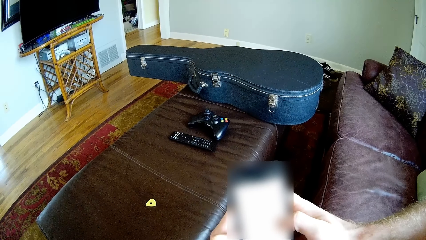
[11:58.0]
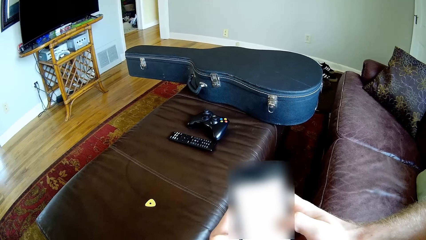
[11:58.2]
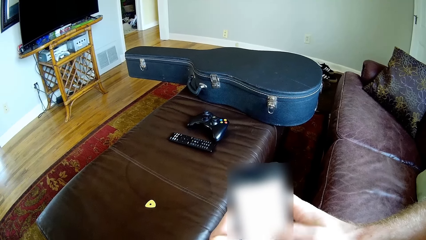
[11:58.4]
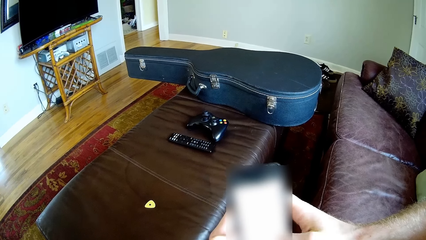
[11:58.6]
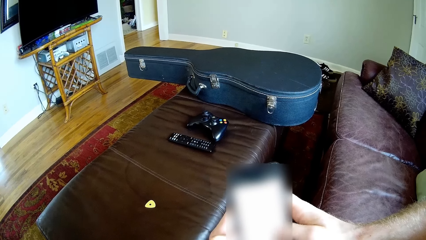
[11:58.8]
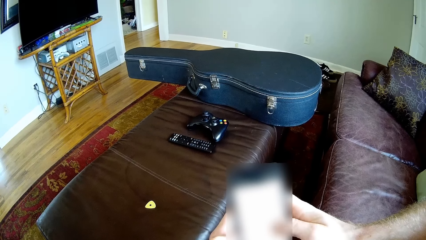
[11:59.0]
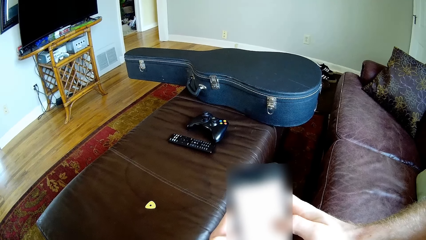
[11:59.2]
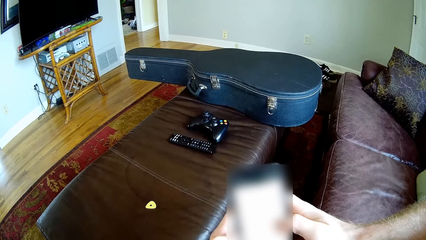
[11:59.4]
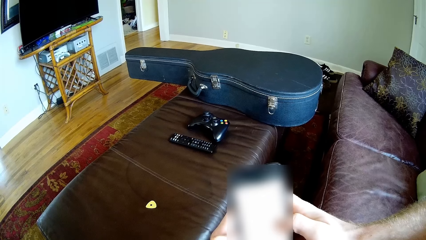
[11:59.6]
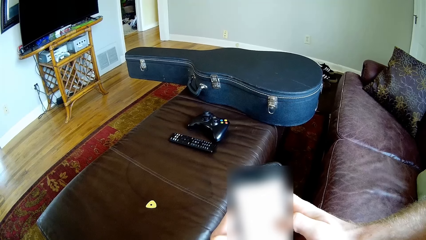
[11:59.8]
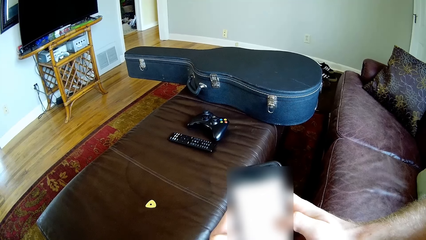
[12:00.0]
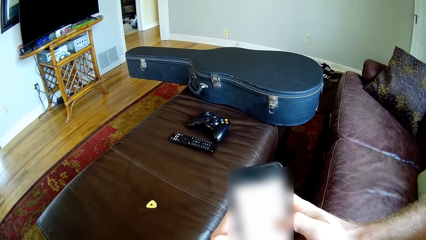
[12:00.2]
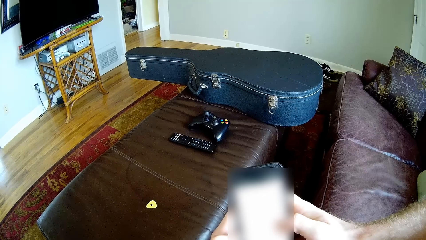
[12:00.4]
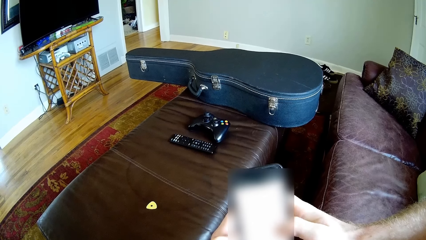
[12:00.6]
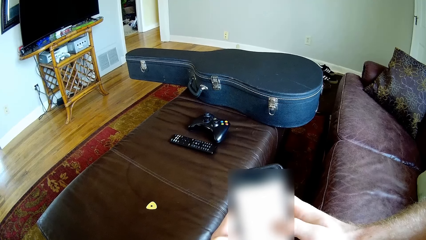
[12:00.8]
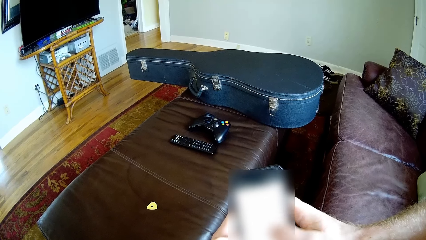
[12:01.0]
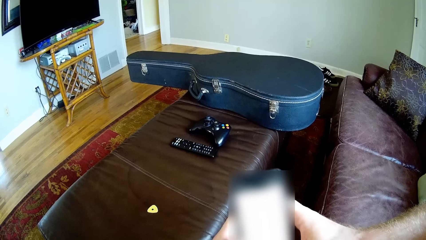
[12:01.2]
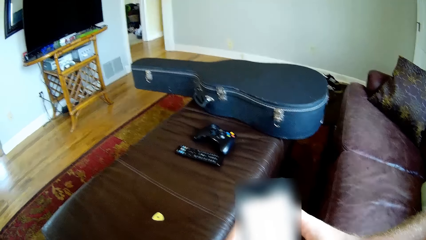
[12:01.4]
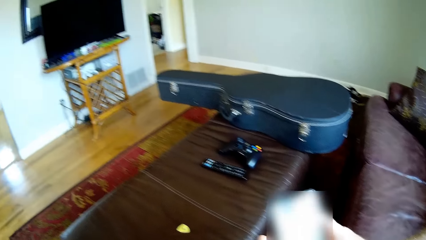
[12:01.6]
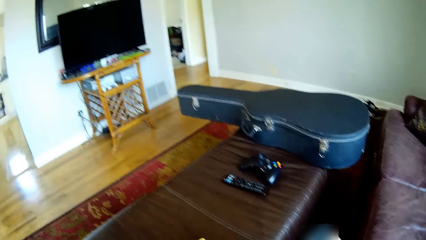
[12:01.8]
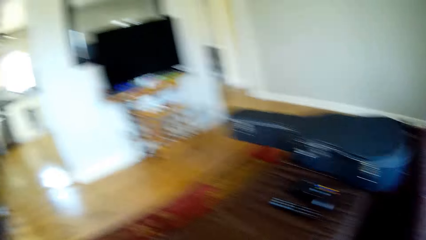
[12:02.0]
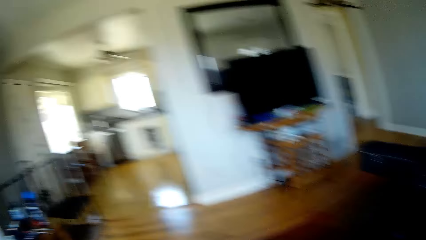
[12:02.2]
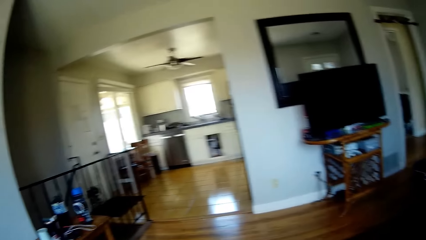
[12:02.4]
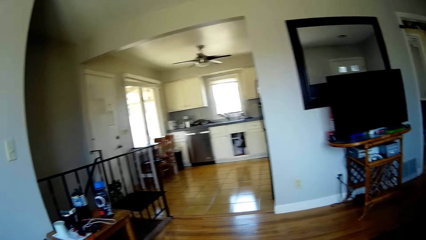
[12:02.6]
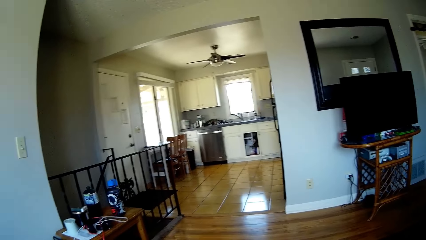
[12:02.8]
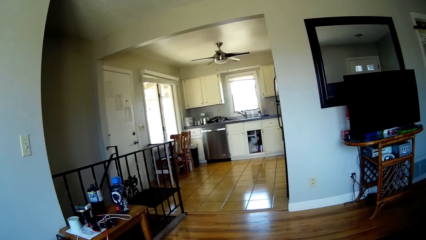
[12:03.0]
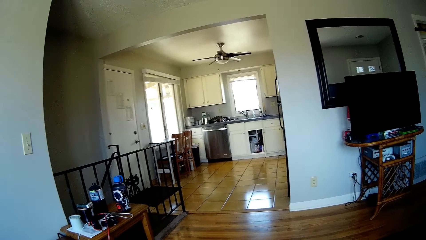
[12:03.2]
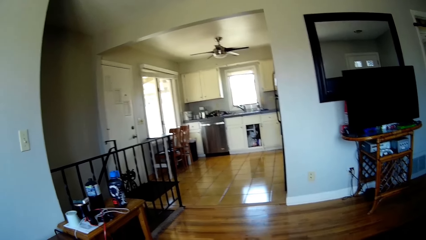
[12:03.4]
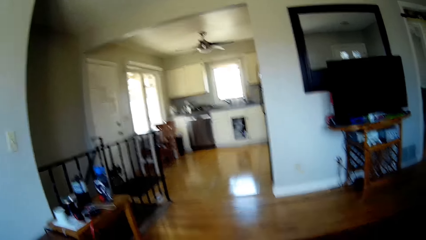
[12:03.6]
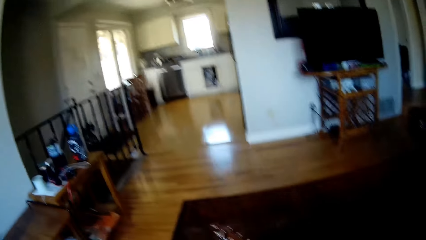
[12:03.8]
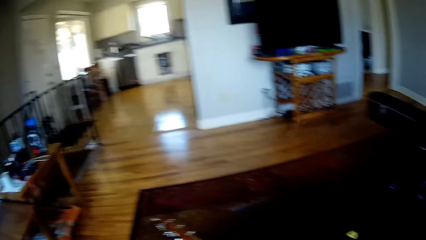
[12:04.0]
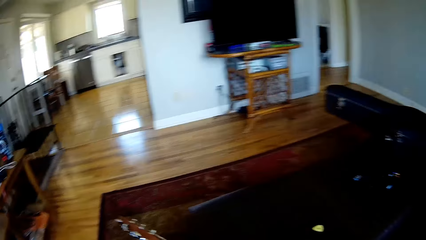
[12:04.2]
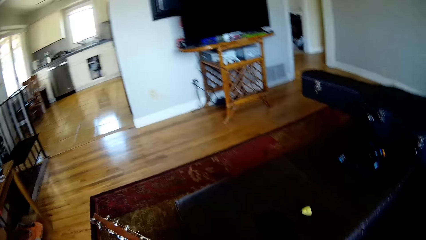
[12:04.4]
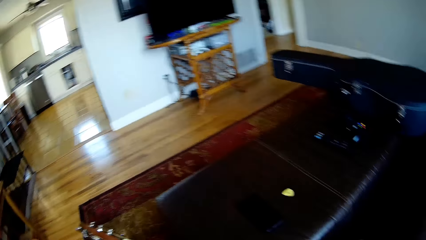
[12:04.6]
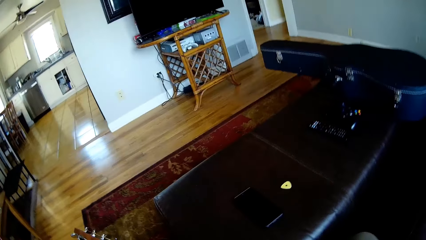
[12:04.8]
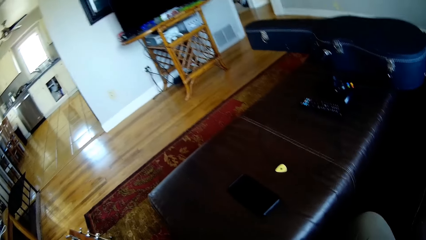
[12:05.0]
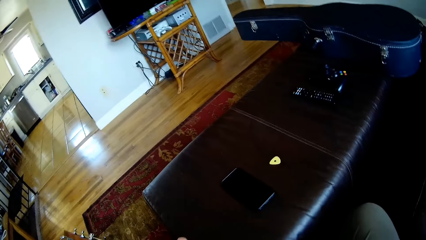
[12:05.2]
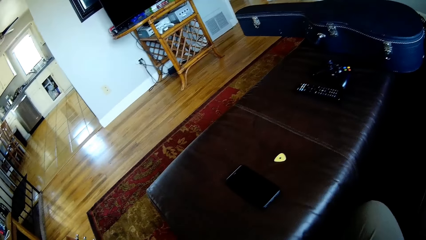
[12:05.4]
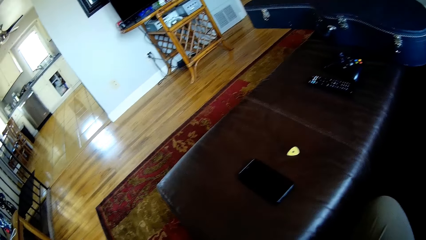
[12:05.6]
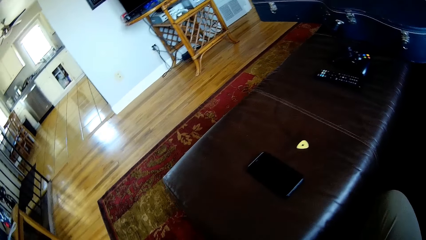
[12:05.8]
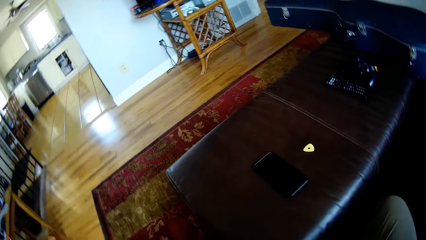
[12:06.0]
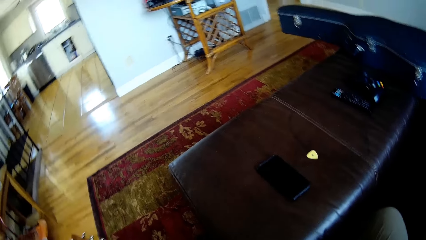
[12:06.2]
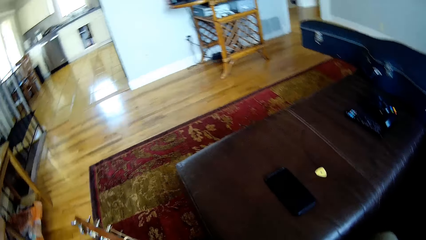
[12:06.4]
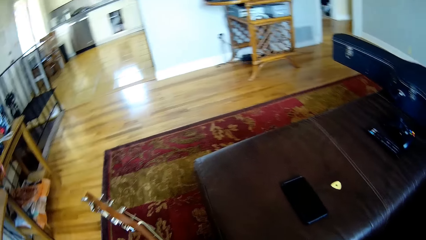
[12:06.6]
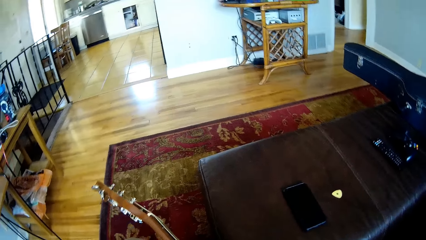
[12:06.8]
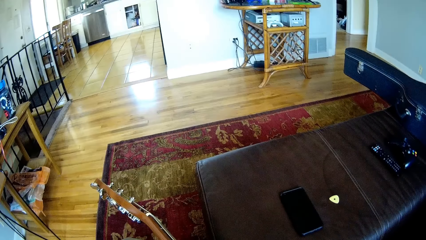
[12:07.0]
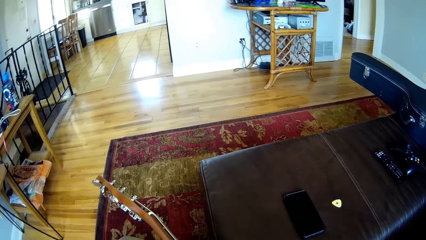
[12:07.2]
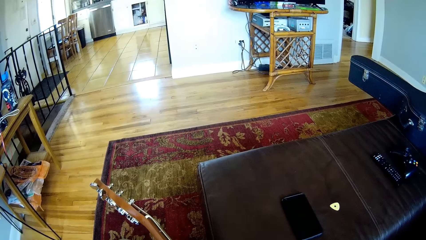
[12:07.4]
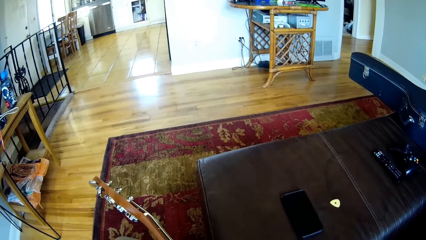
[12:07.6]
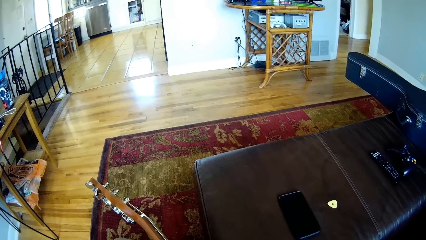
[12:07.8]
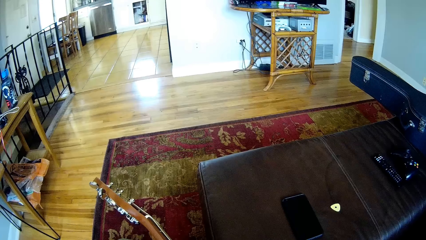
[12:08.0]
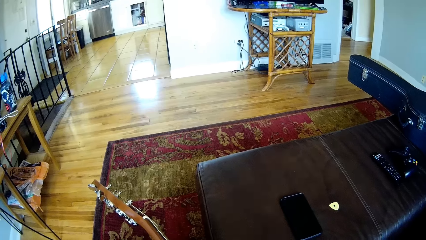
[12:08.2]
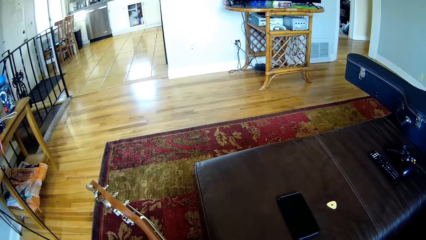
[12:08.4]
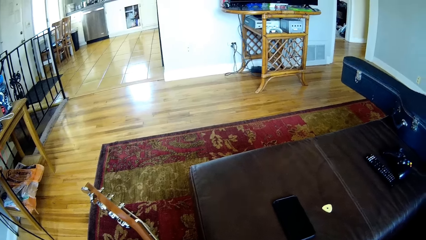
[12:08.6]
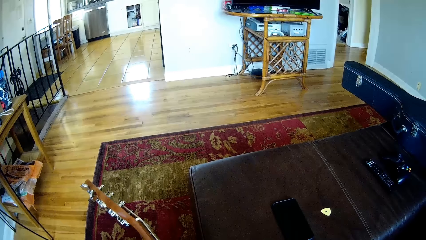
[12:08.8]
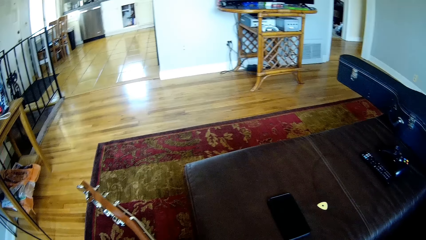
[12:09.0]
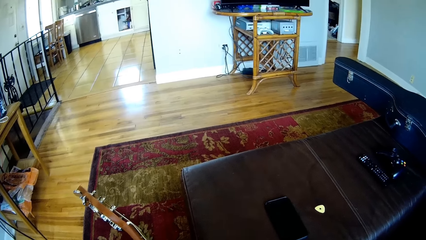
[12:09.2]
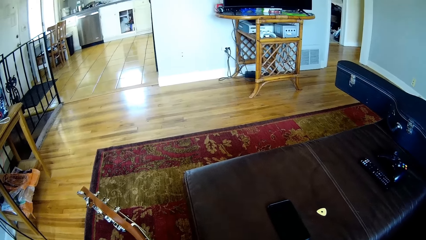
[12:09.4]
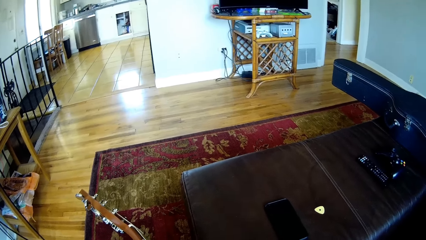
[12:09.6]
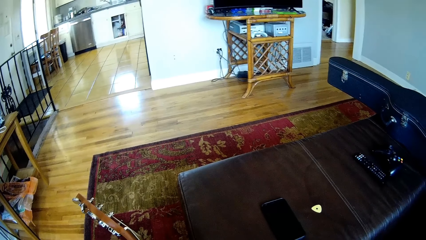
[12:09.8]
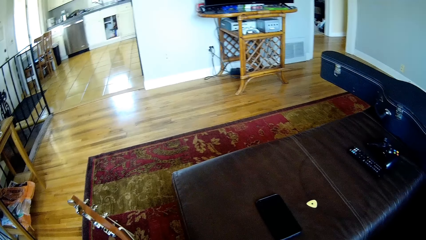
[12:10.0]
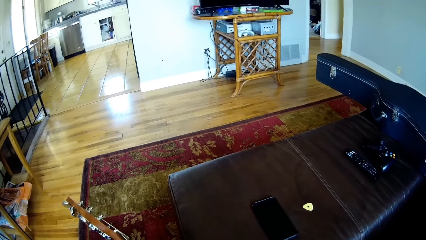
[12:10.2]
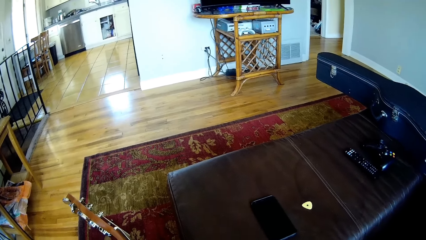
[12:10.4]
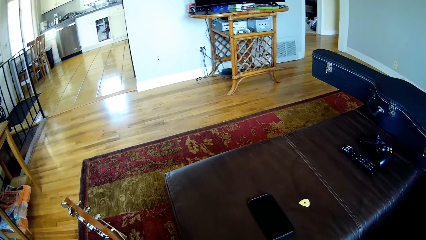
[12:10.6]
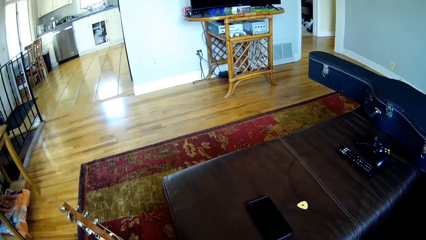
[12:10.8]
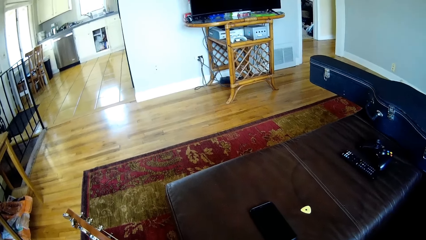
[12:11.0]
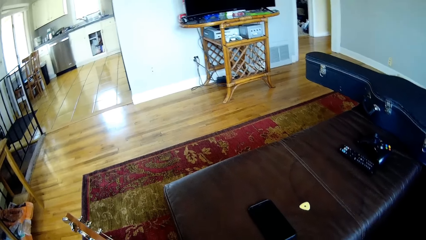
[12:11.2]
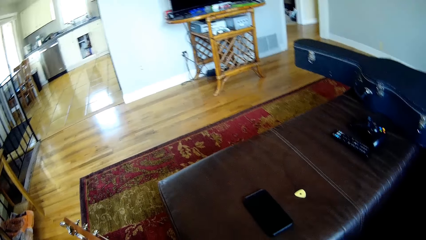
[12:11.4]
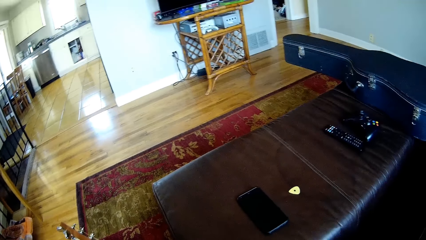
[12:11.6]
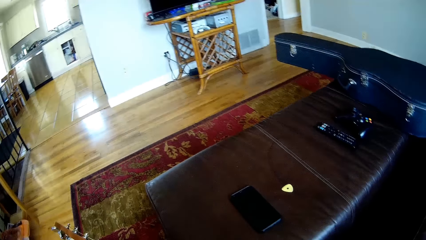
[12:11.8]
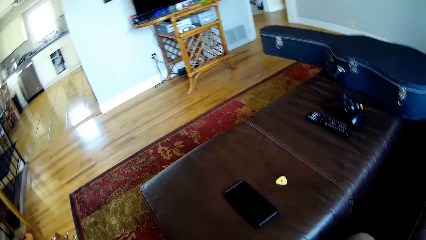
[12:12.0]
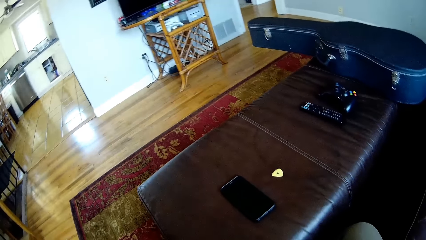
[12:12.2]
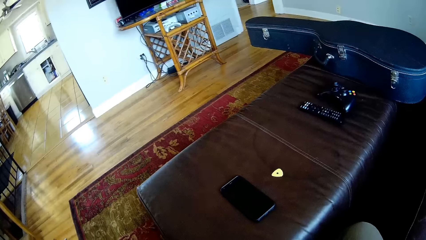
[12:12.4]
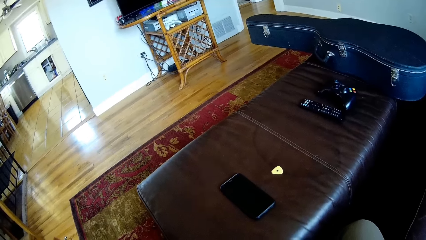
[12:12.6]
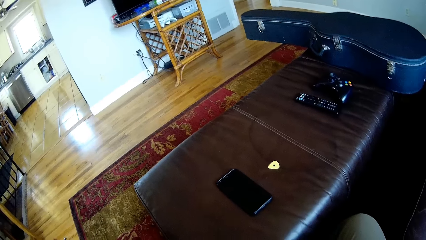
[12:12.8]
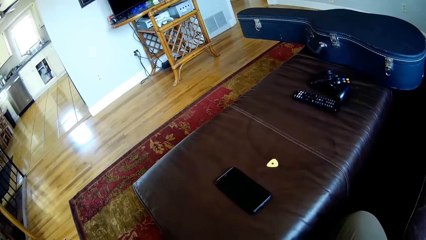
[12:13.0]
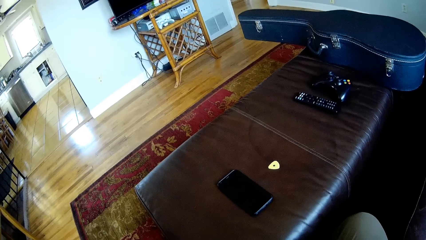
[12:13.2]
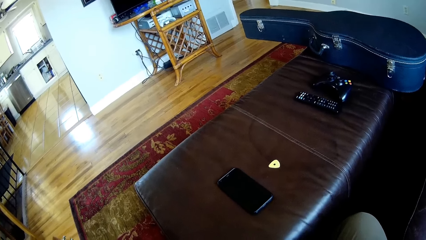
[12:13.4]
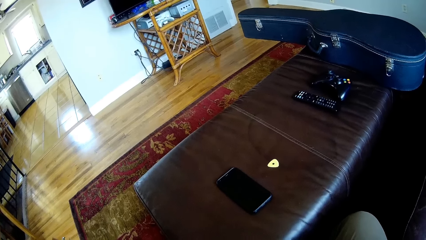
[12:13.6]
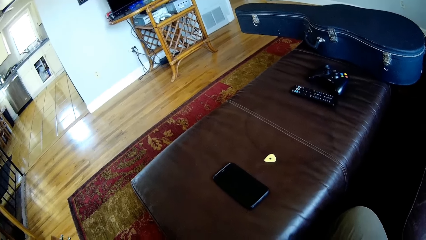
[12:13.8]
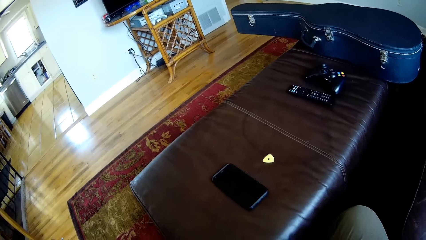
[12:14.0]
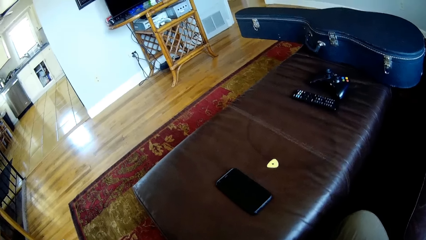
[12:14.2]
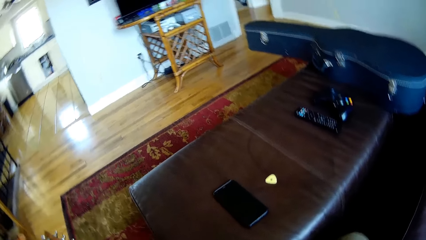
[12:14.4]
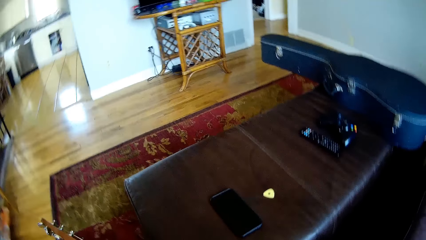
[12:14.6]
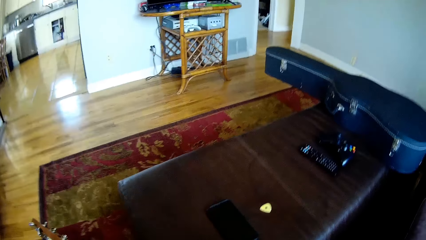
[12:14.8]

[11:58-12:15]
The camera wearer plays the guitar with both hands. He holds the guitar.
